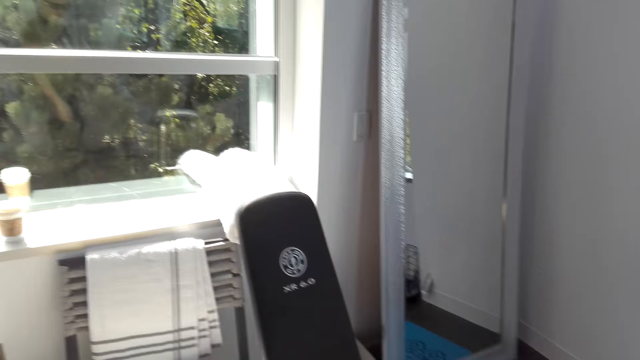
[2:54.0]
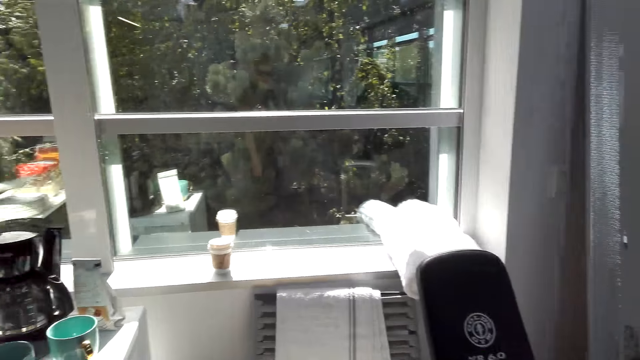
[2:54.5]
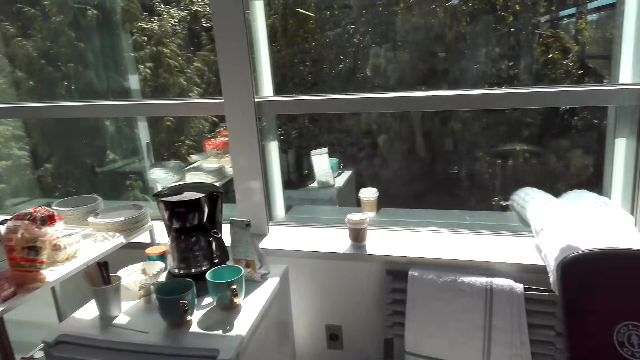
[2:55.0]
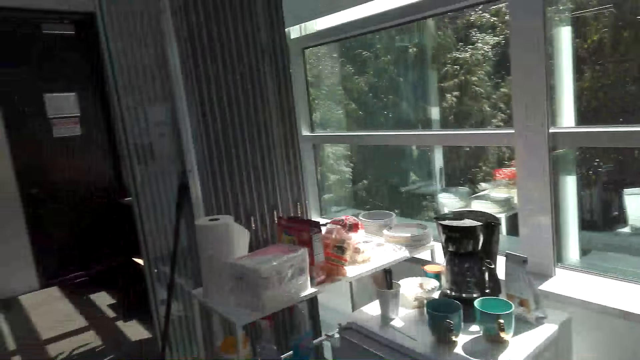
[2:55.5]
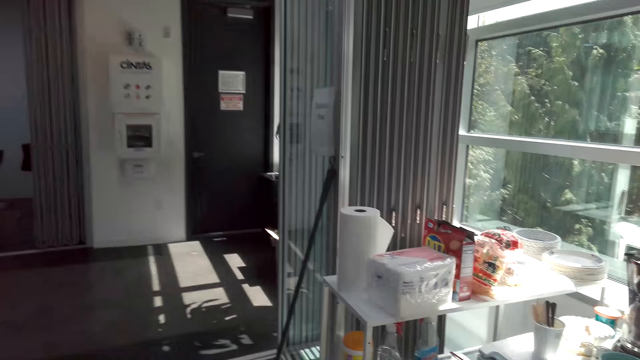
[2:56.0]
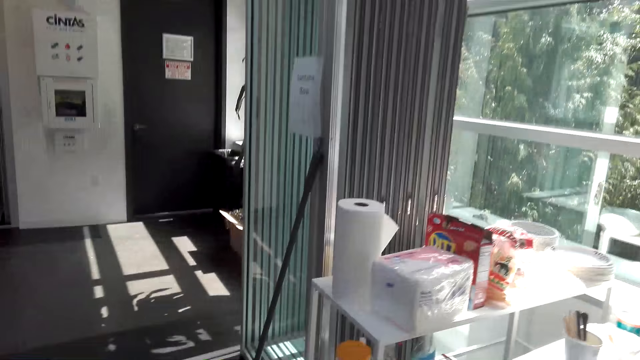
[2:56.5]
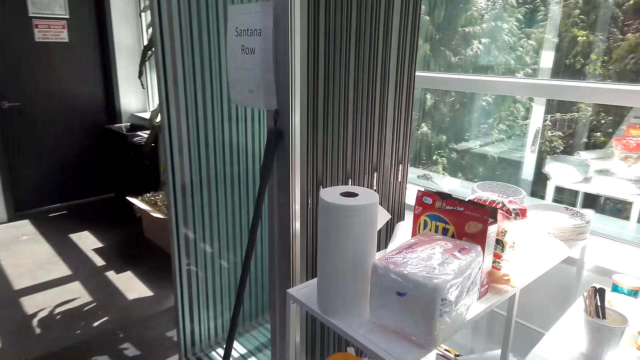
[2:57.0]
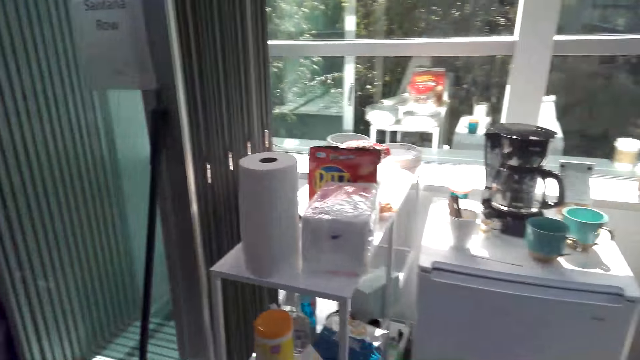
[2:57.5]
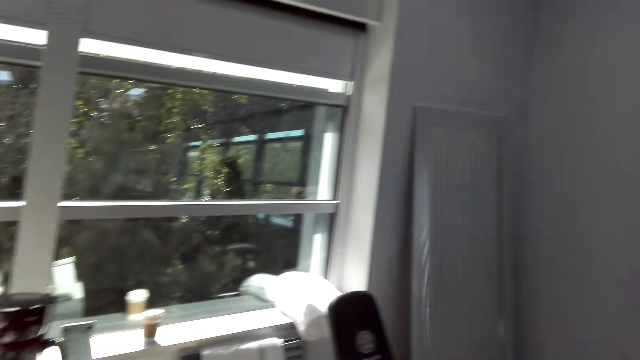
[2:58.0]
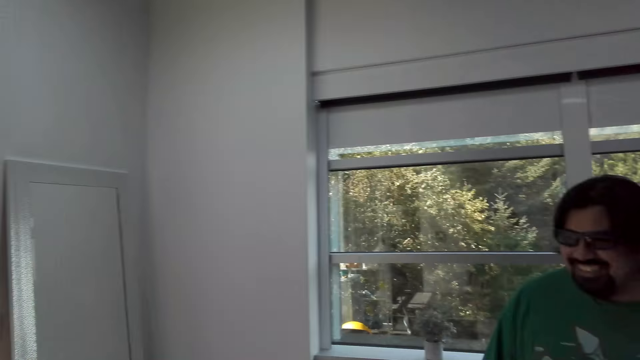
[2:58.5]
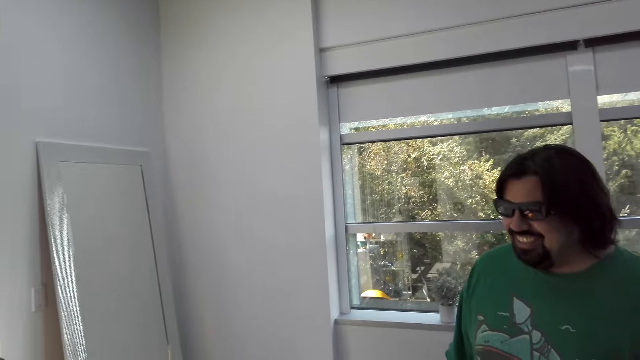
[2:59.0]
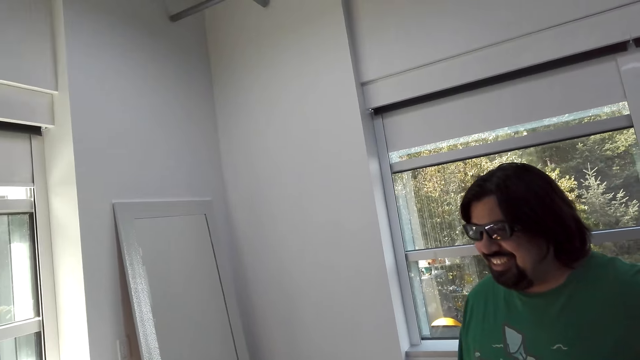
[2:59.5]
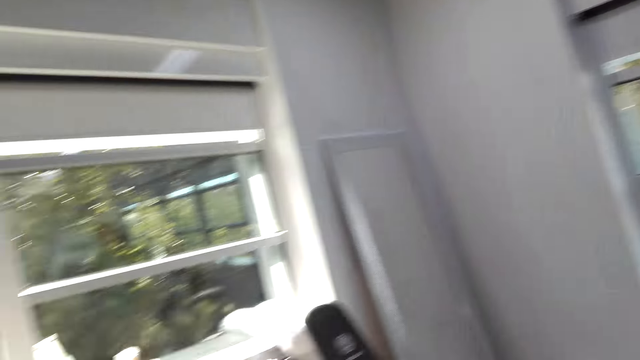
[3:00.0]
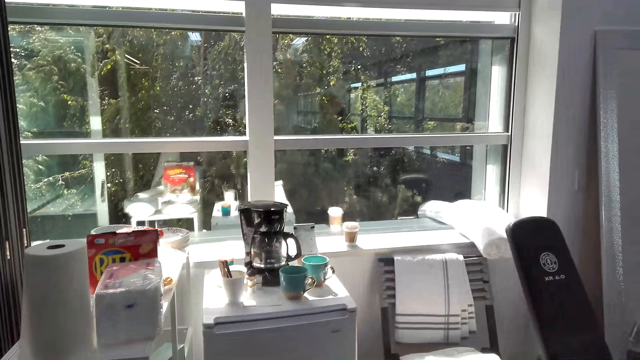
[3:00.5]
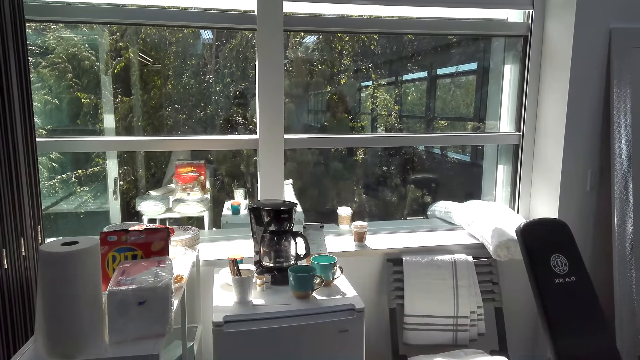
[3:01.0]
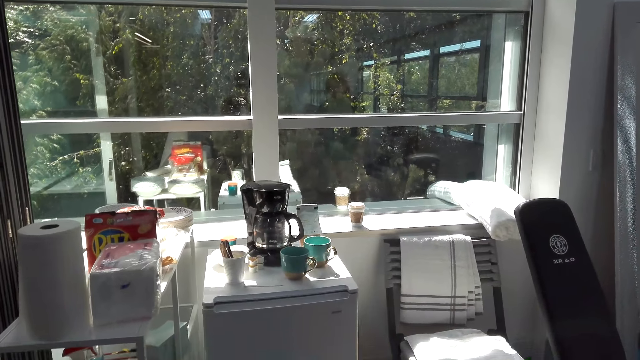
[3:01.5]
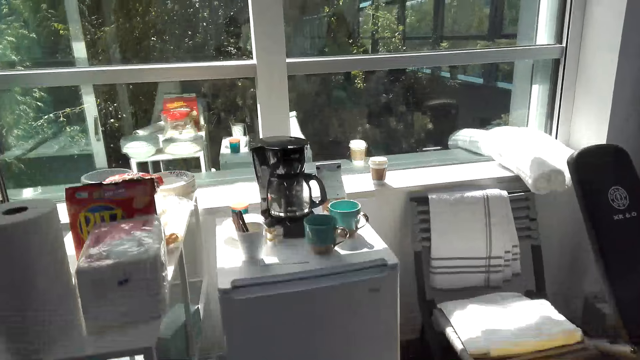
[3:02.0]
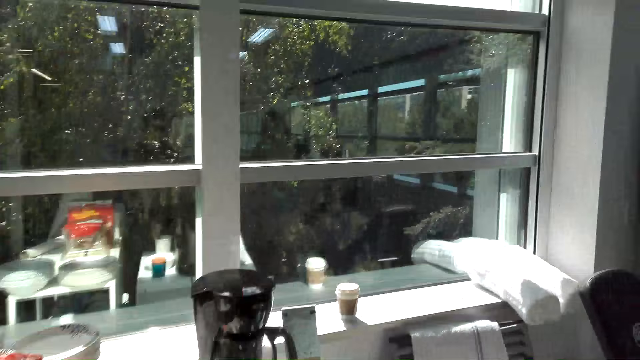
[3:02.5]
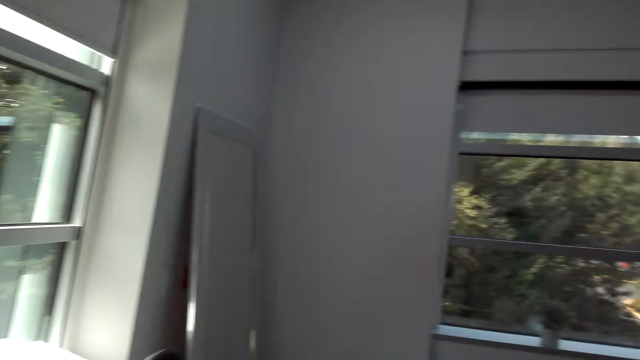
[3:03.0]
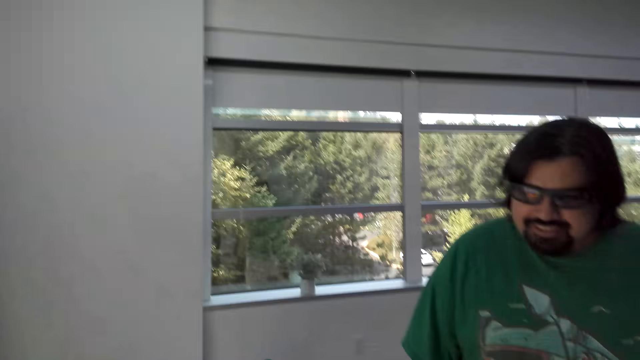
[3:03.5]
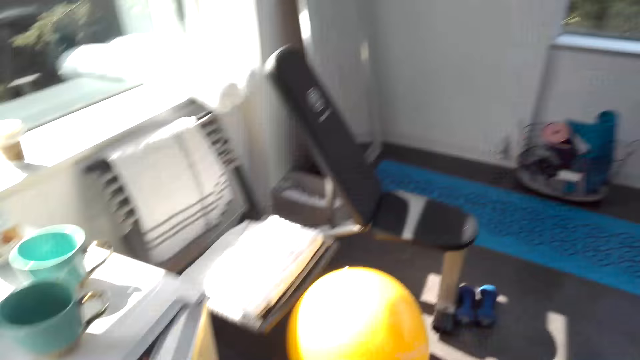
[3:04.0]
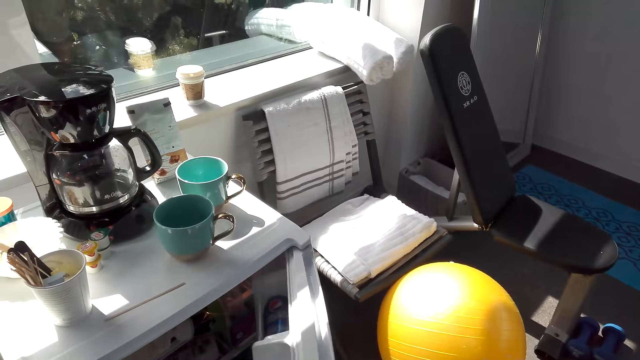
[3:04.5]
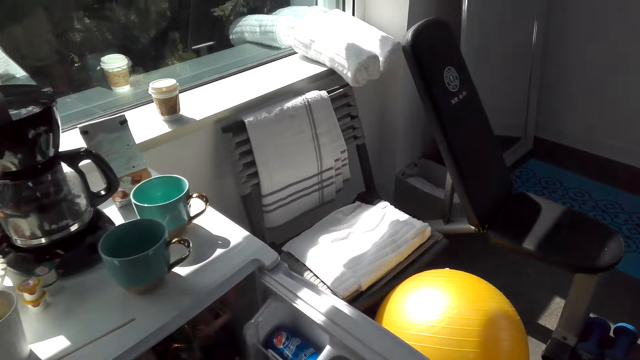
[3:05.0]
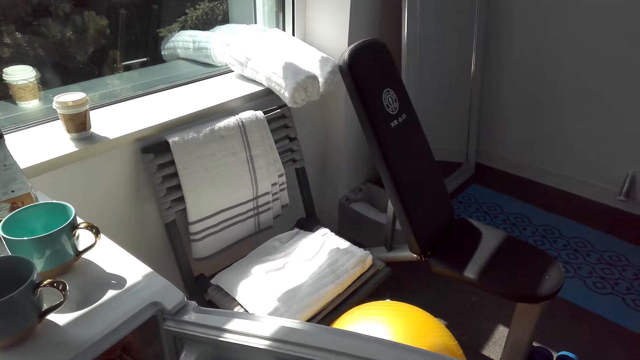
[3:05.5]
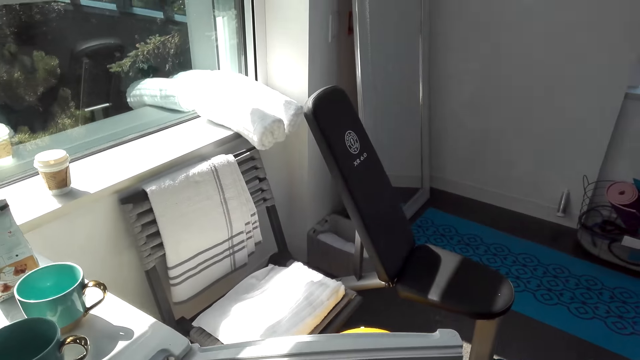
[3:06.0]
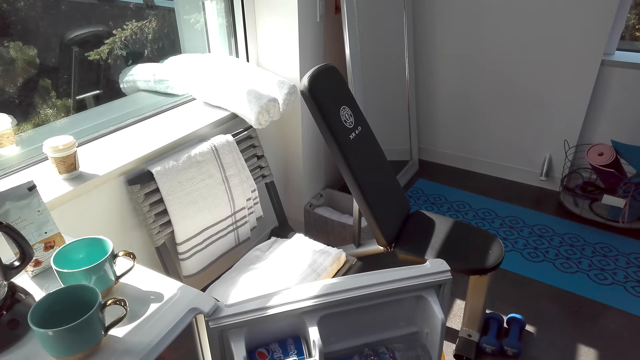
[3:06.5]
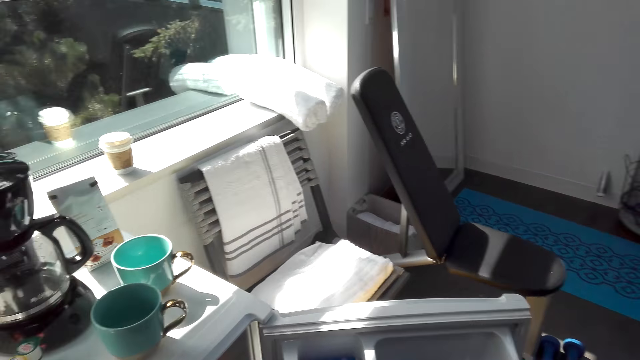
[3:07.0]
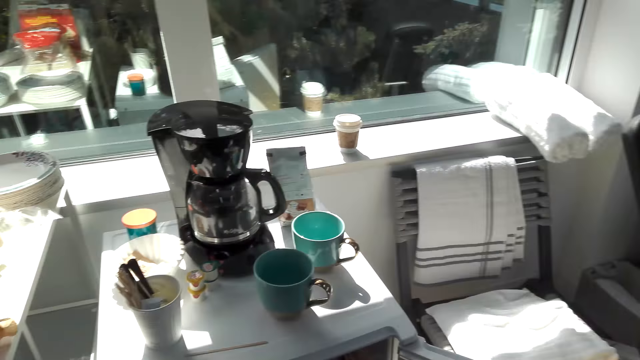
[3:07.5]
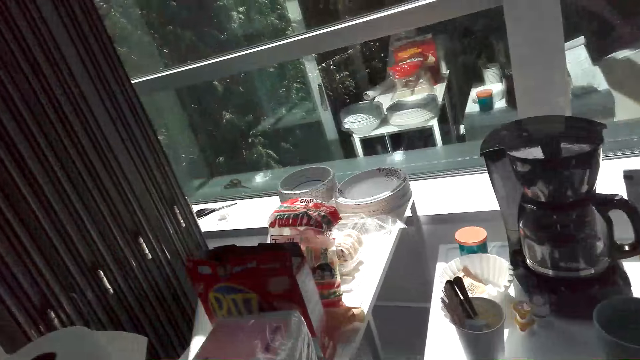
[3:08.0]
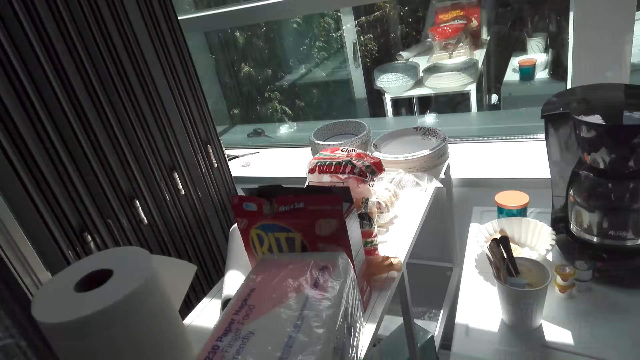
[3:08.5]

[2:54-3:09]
The camera wearer walks around the house with a man. They open the fridge door.

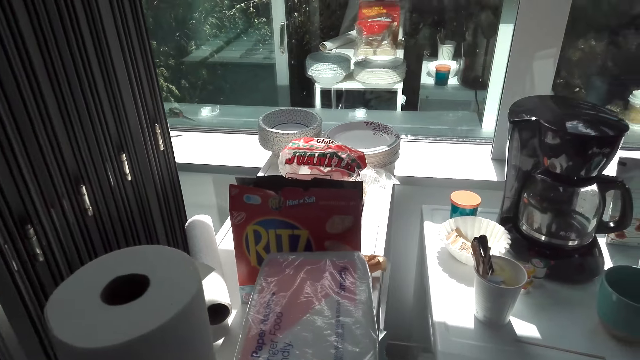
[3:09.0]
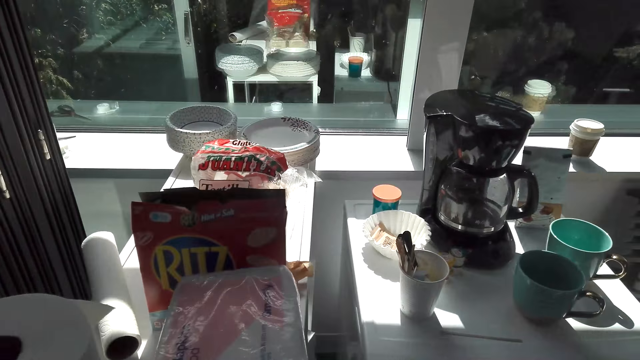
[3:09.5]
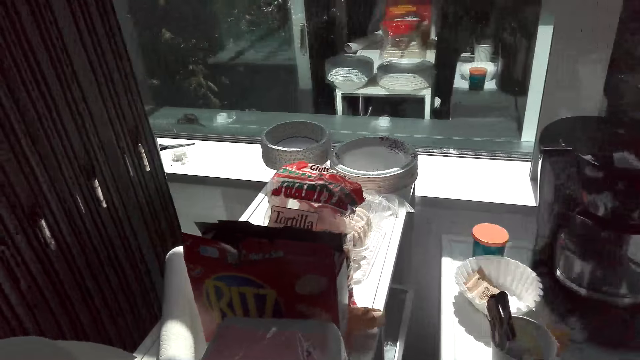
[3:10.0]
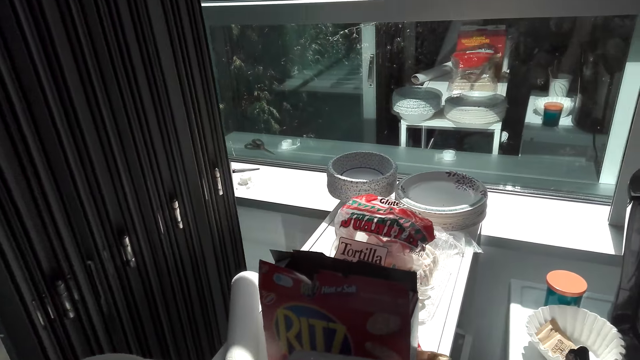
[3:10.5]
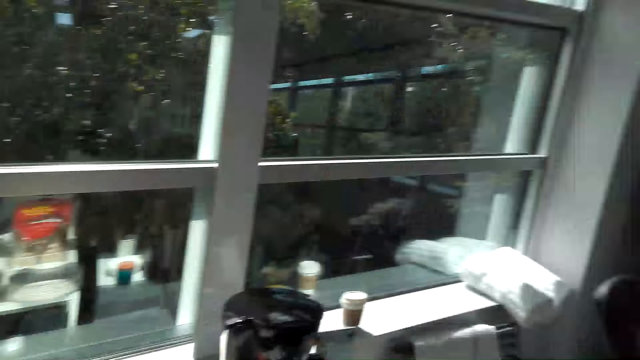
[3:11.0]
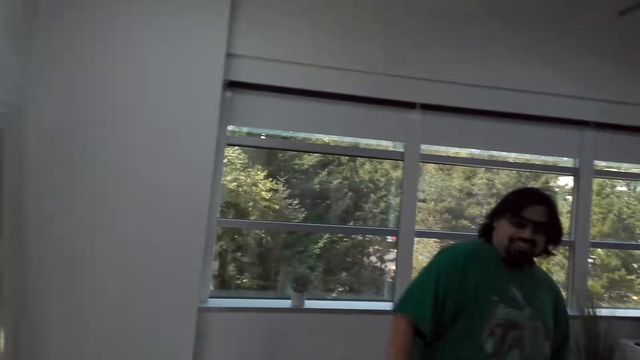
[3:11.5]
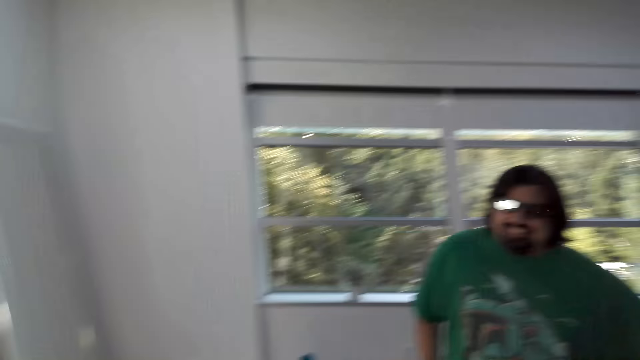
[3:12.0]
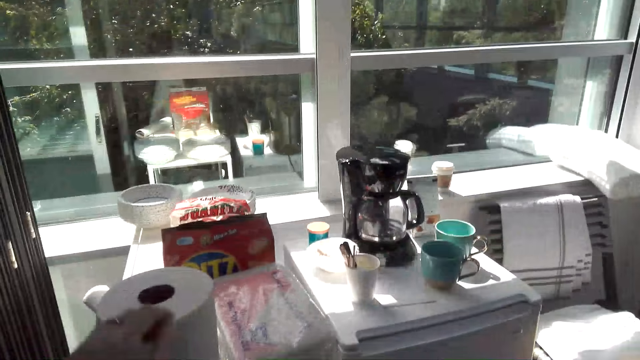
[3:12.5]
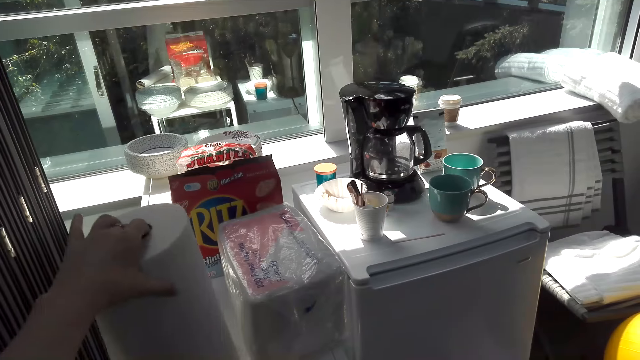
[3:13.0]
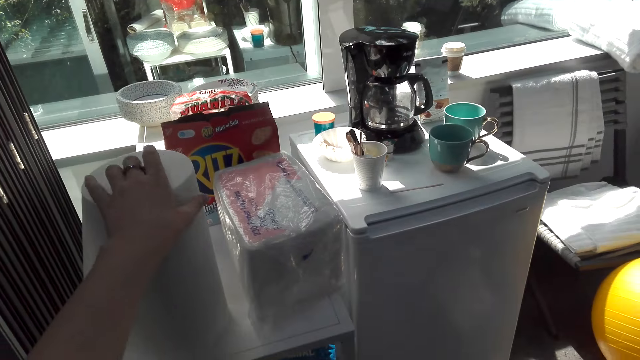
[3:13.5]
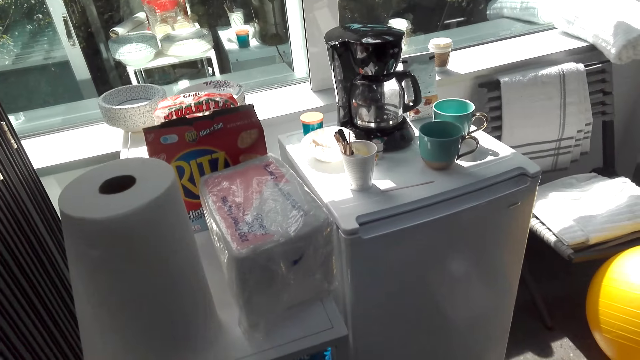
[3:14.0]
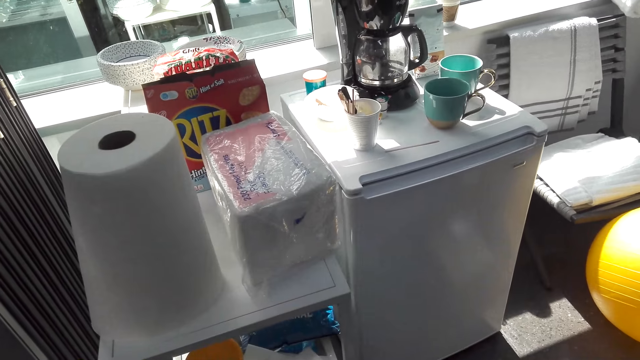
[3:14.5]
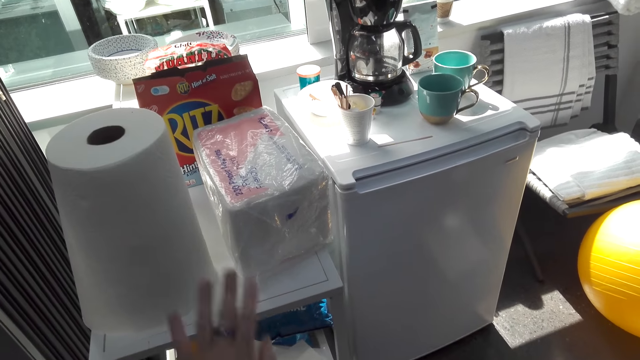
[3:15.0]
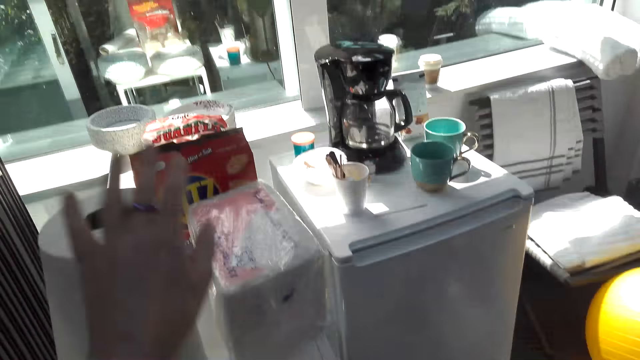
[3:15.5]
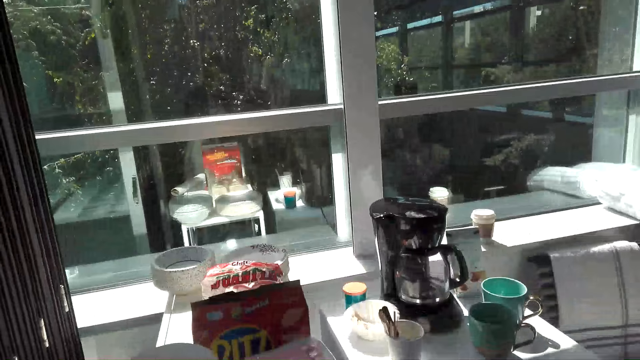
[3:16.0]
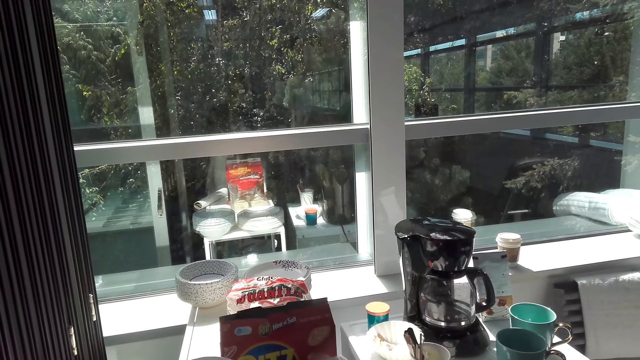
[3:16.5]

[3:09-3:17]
The camera wearer adjusts the tissue roll. They touch the roll of kitchen tissue.
